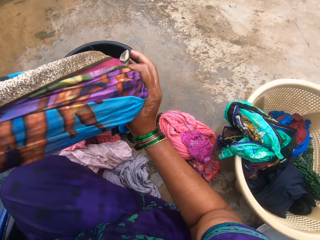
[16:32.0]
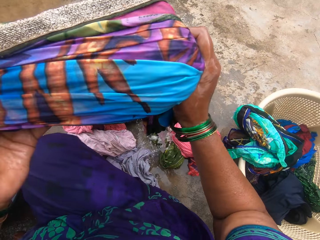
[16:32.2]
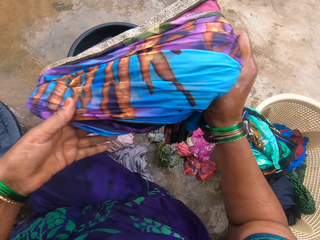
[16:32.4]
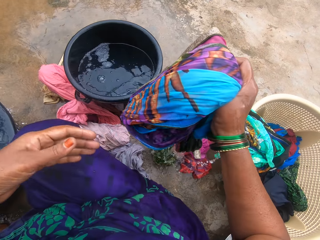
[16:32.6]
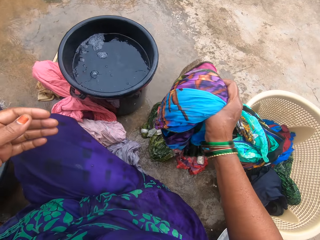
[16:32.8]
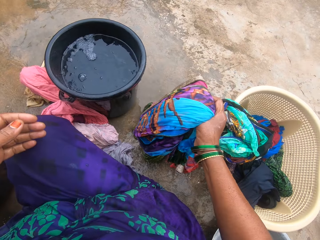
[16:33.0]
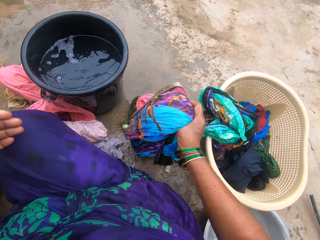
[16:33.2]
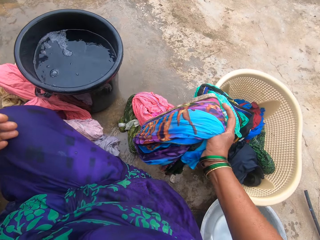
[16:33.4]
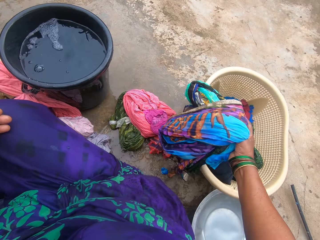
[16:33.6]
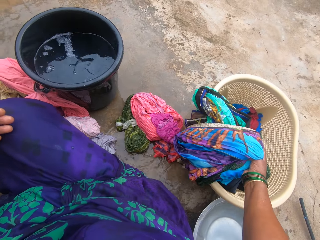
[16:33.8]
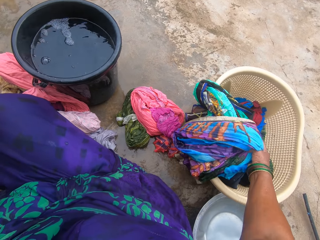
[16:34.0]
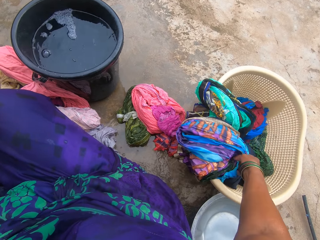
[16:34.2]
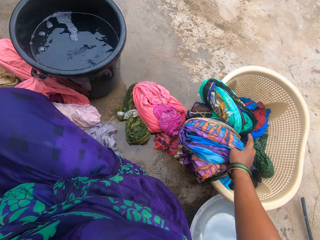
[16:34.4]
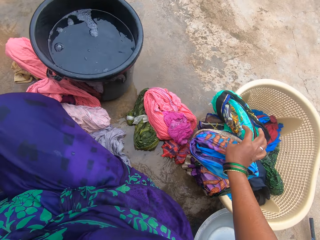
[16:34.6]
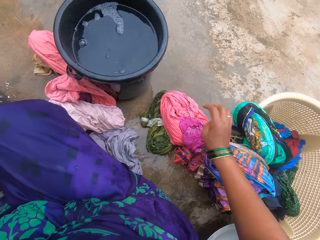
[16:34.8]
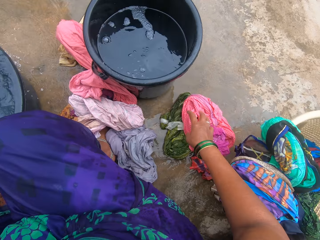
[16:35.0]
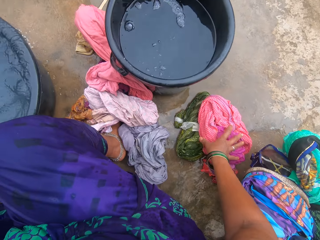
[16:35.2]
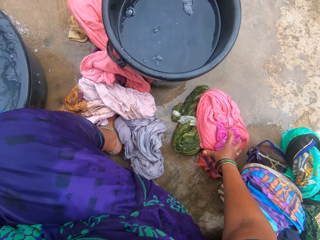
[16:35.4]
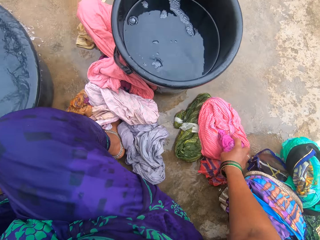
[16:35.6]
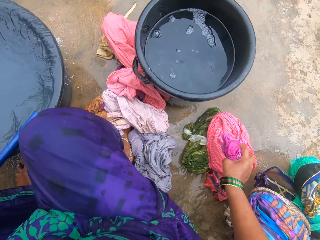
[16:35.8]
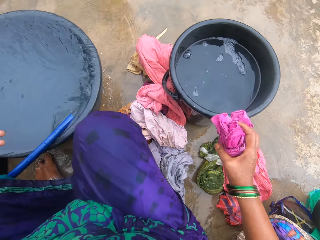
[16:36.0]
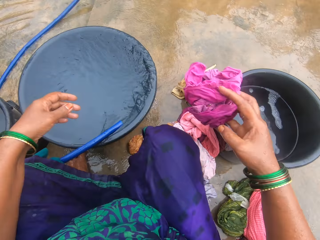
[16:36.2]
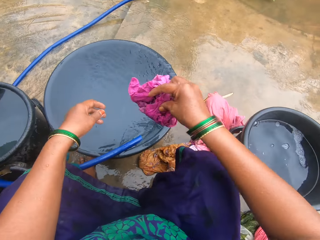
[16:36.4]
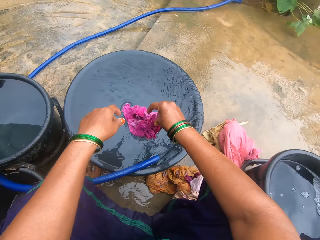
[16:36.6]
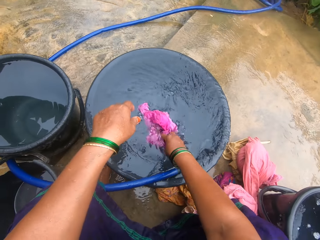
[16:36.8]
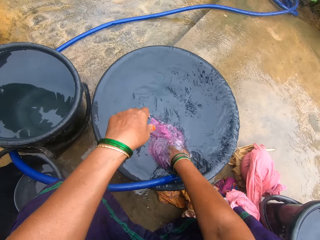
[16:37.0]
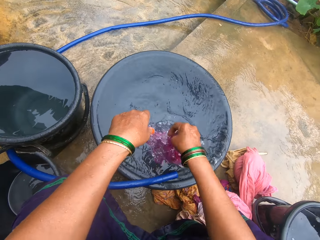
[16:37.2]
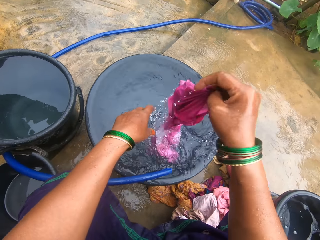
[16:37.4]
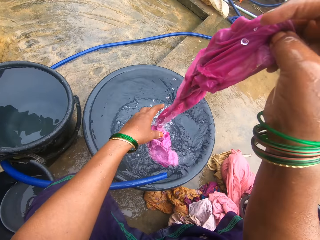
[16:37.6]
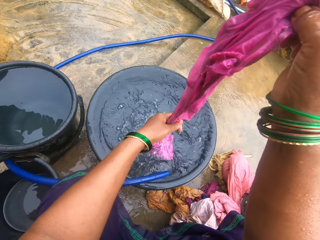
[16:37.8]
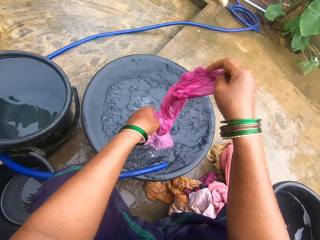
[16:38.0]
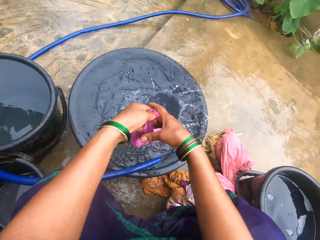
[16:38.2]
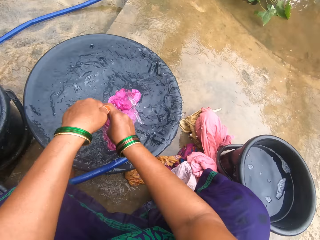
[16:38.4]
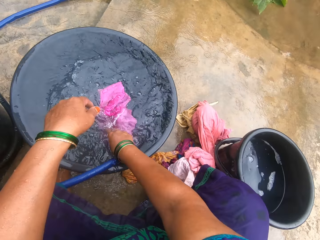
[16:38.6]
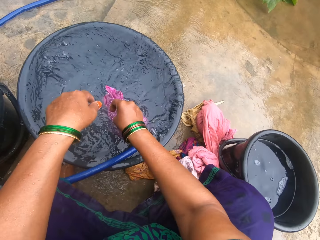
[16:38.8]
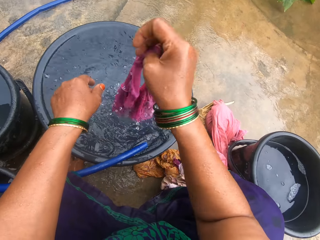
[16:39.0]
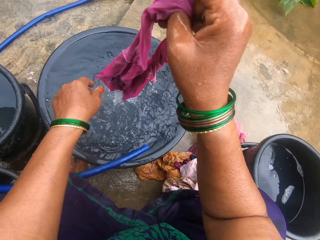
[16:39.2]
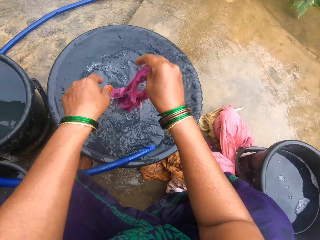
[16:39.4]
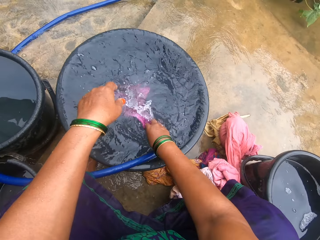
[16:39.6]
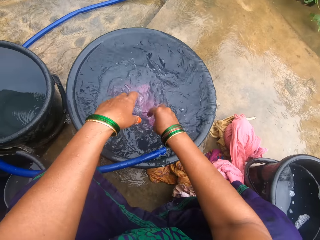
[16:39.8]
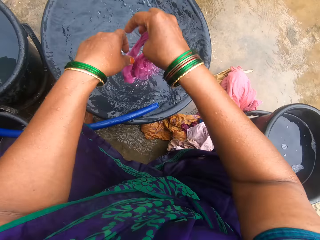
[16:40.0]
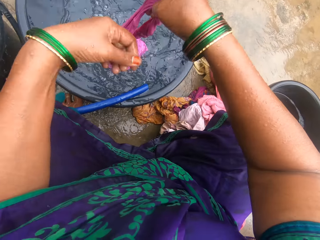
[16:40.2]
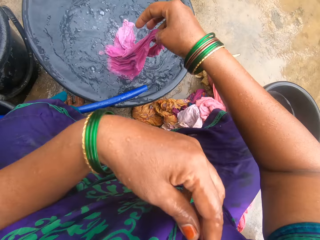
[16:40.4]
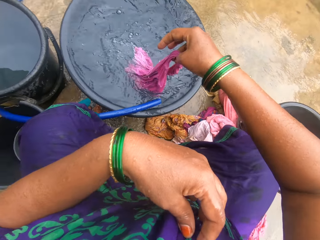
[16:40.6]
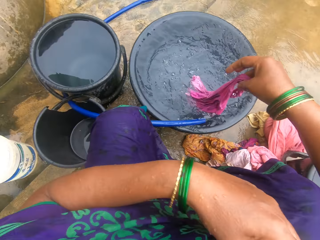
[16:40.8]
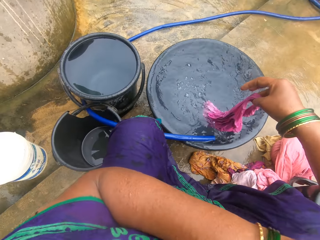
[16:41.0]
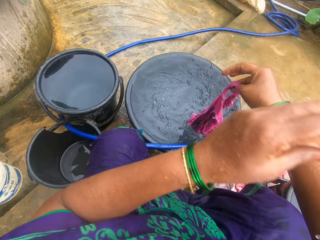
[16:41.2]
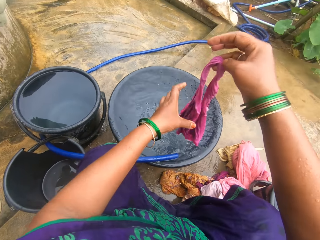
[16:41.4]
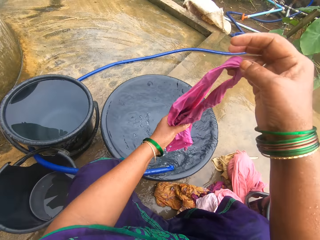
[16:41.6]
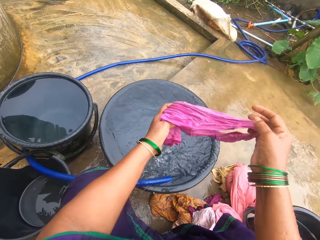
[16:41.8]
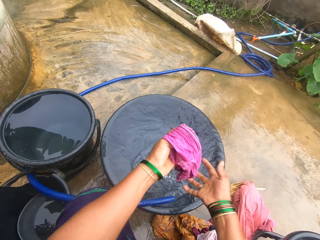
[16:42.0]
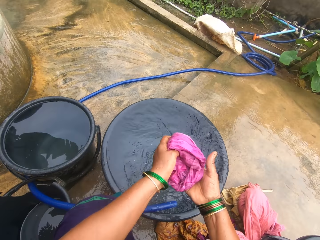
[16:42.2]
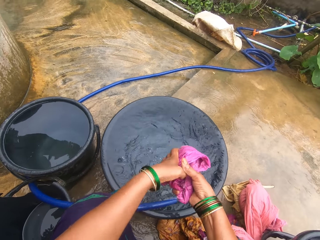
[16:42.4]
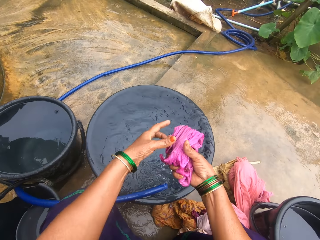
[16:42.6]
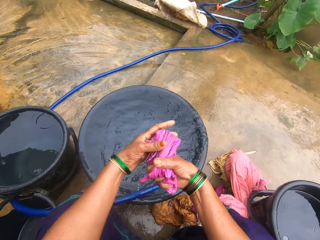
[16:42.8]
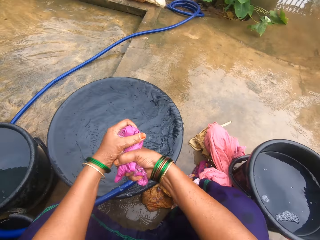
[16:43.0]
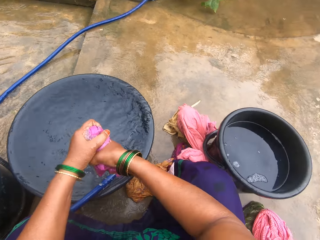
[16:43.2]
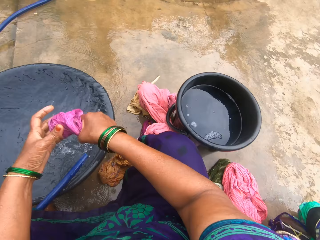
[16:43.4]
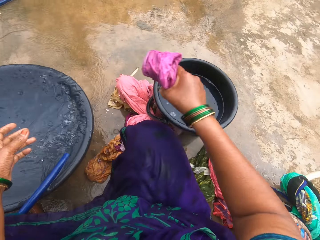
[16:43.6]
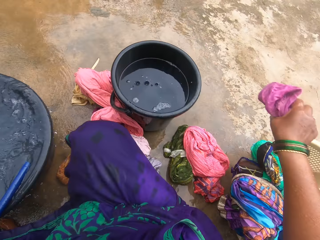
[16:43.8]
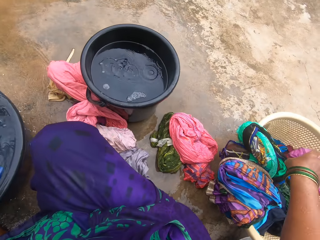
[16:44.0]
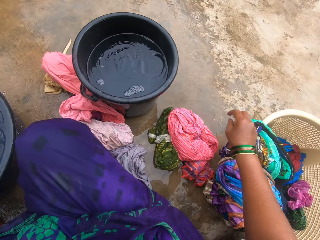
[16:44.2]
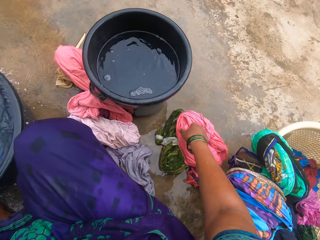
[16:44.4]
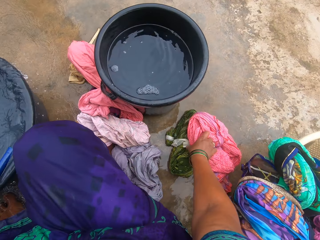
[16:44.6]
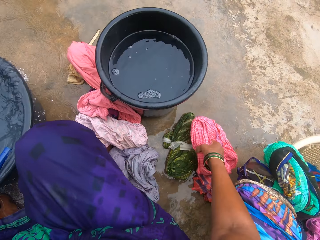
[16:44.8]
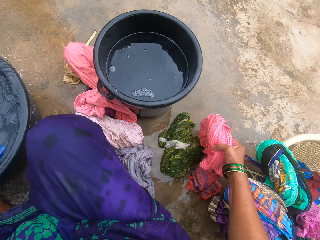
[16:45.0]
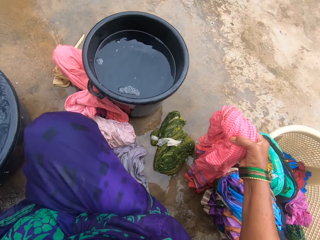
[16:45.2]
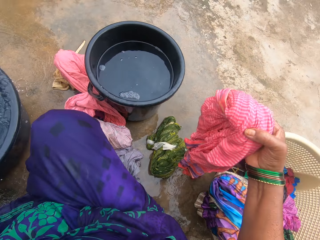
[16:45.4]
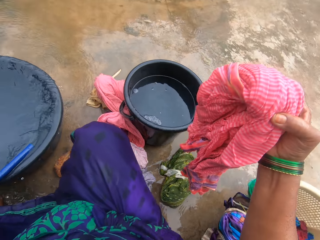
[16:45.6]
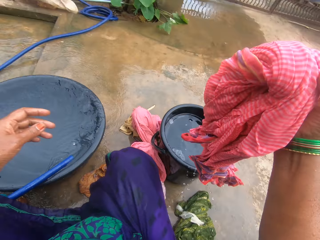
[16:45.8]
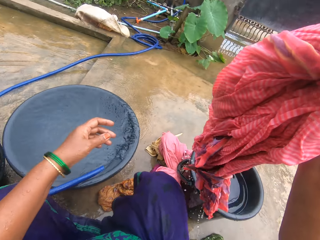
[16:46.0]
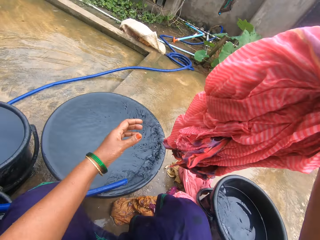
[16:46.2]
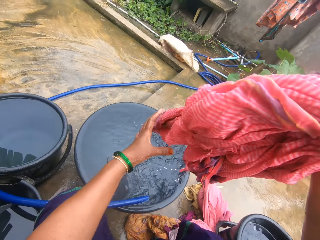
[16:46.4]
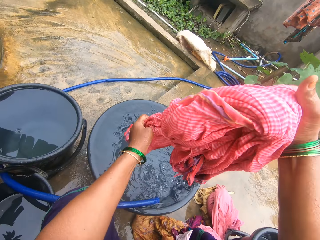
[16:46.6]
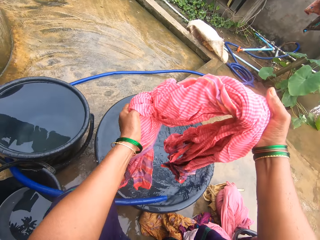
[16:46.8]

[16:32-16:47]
The camera wearer folds the cloth. They put the cloth into the basket. They pick a pink cloth. They dip the pink cloth into the water. They wash the piece of cloth. They touch something. They wash the piece of cloth. They fold the pink cloth. They squeeze the pink cloth. They put the cloth into the basket. They pick up the pink cloth.

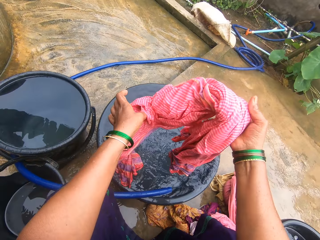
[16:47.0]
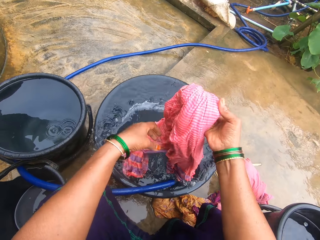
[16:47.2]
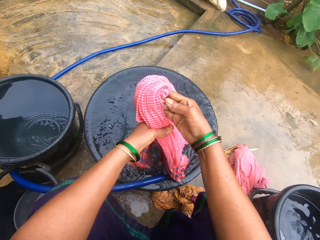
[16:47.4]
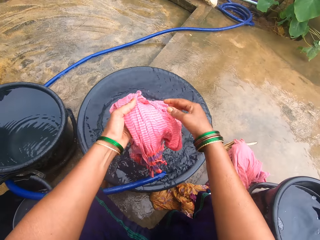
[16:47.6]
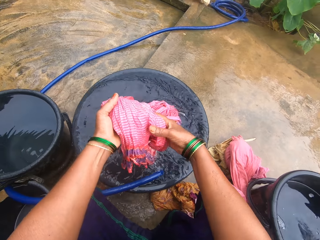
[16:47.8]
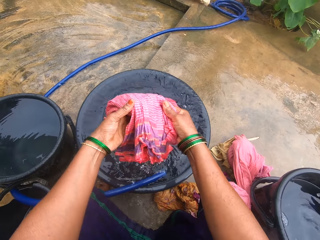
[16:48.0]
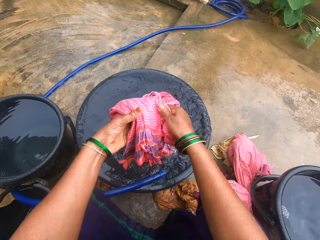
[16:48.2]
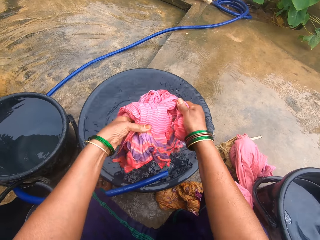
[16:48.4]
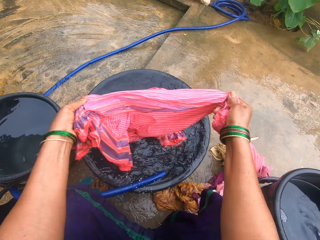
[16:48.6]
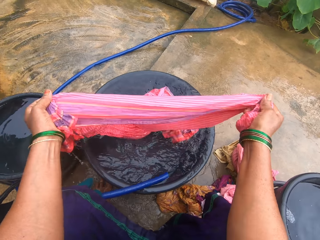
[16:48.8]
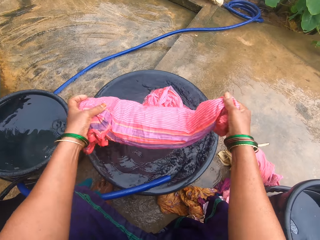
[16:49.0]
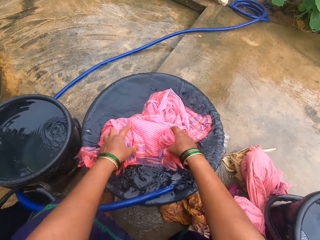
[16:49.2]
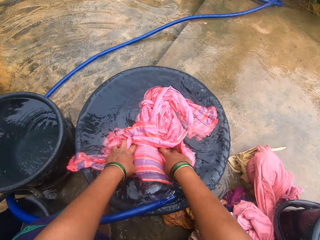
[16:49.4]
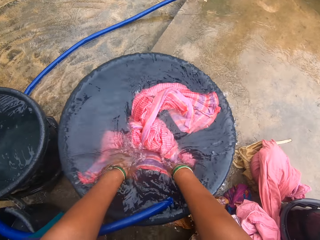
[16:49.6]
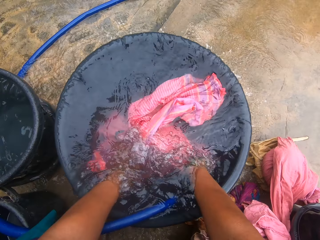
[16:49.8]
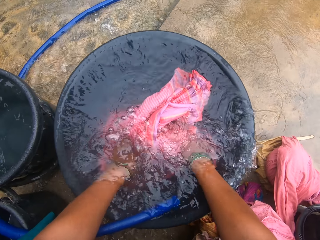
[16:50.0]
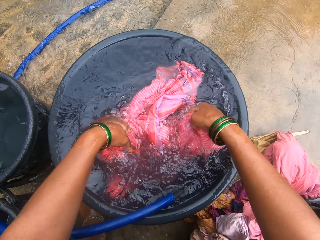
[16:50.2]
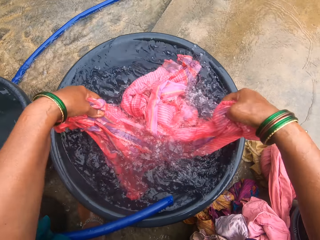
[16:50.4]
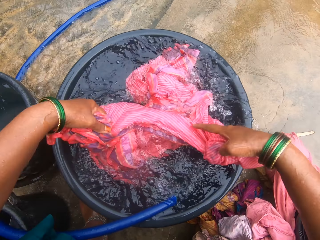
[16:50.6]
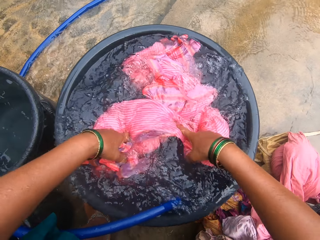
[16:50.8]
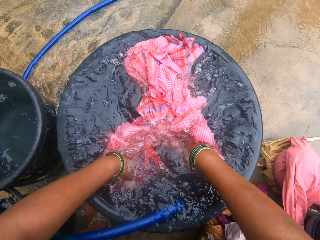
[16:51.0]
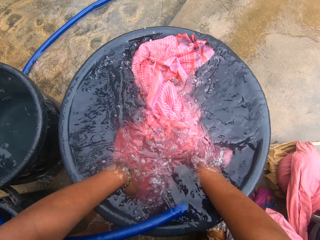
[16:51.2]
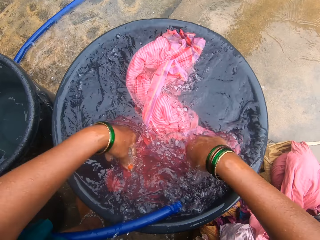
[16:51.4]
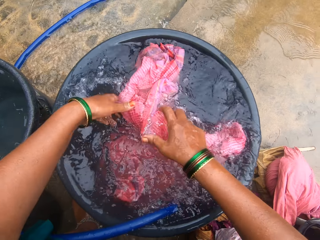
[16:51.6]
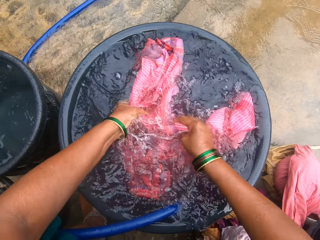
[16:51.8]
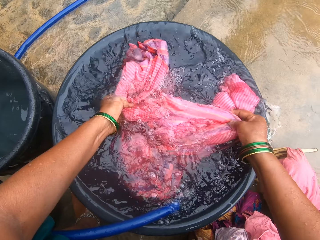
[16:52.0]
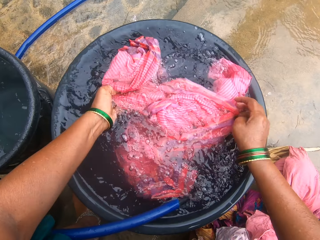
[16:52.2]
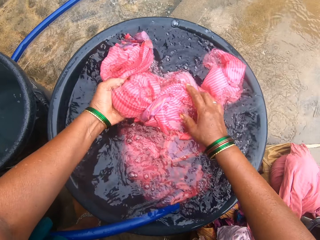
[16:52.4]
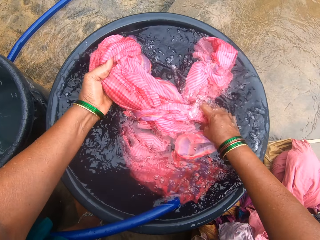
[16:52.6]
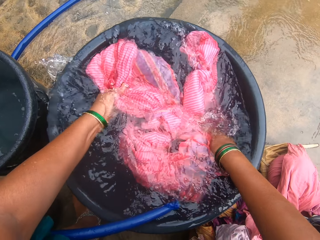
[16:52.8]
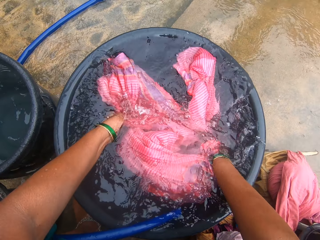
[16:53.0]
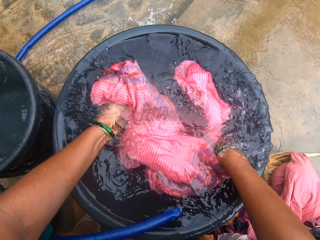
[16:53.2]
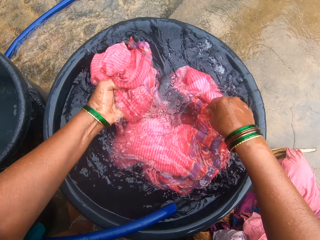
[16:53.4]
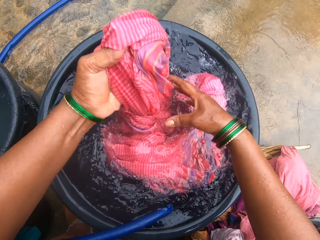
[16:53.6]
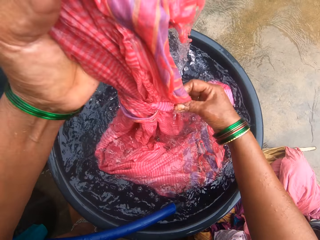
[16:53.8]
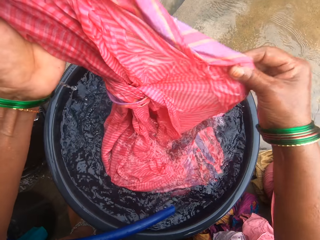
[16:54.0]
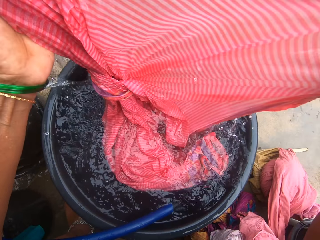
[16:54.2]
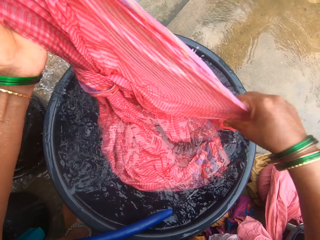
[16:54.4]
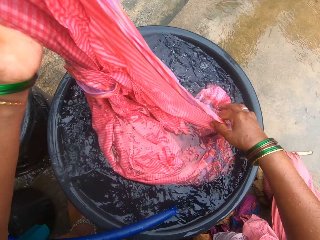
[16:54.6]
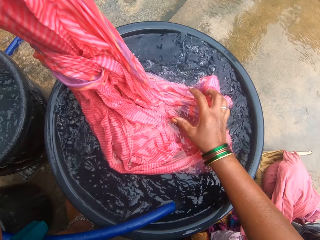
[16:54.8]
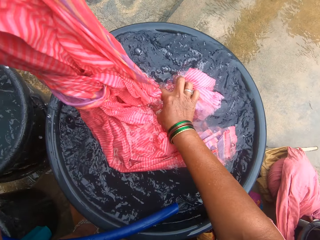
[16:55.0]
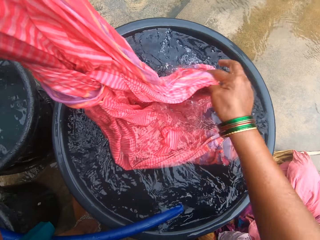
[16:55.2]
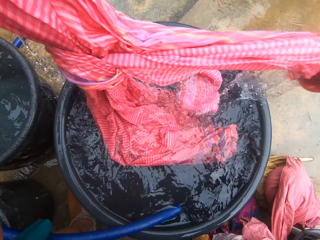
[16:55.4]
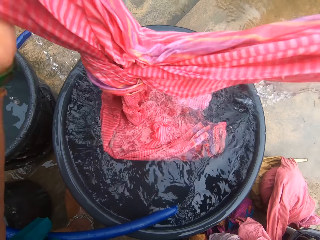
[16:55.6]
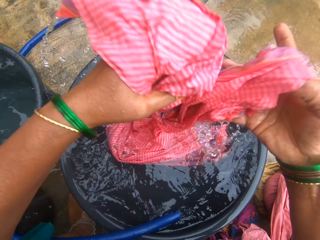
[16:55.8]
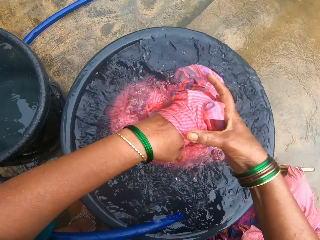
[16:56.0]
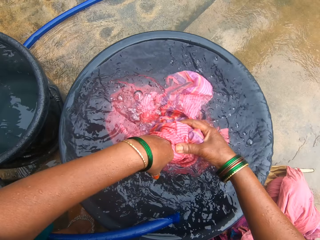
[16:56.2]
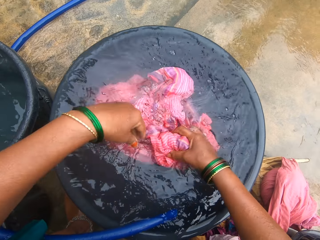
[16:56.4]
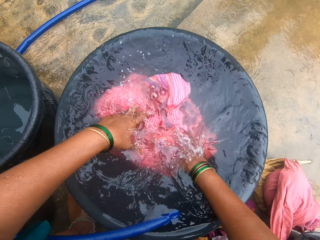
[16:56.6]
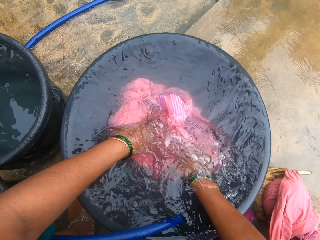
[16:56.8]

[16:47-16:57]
The camera wearer puts the piece of cloth in water. They wash the piece of cloth.
